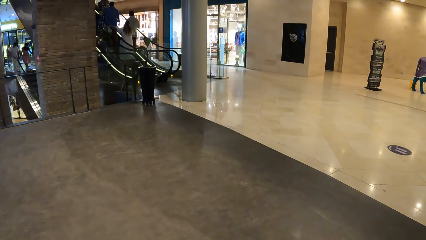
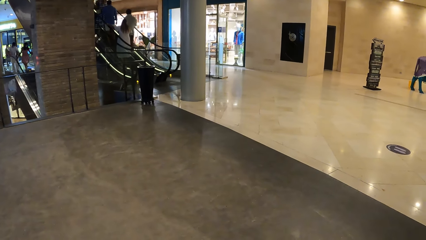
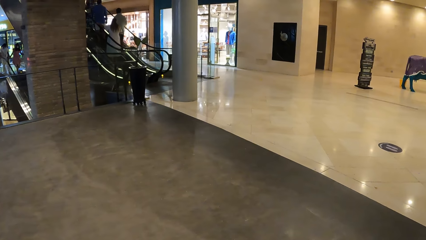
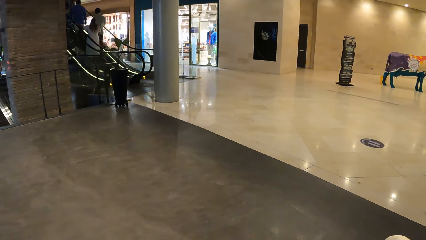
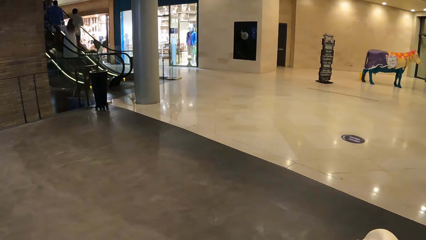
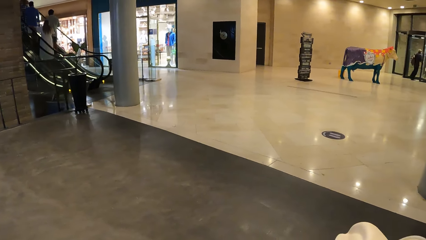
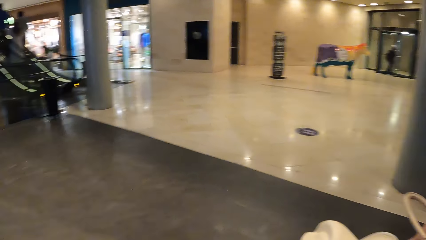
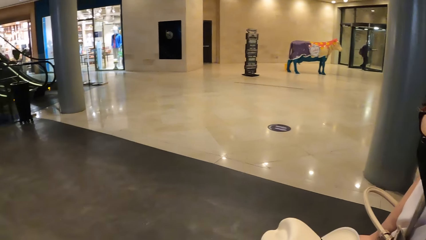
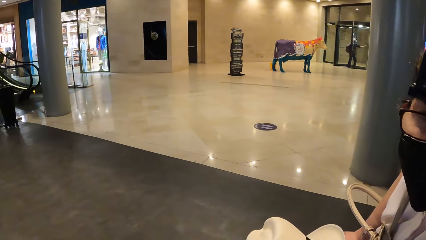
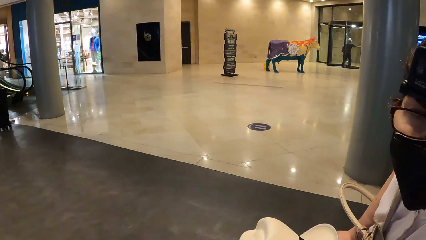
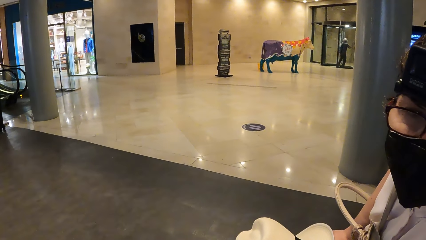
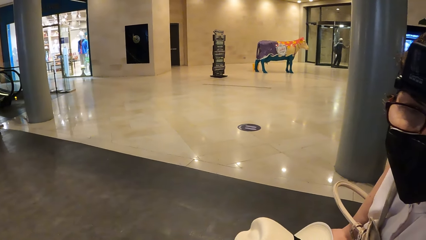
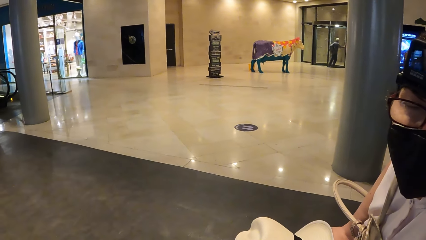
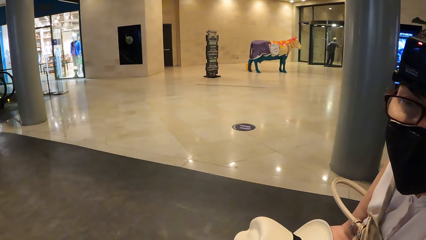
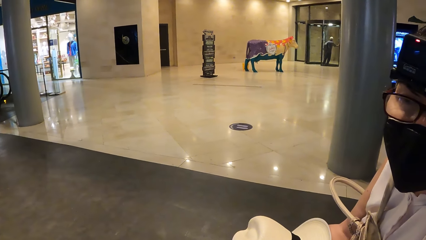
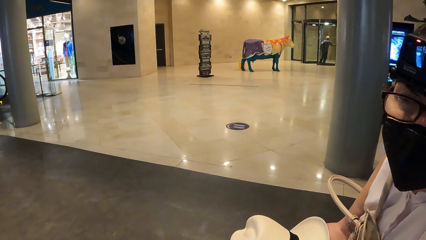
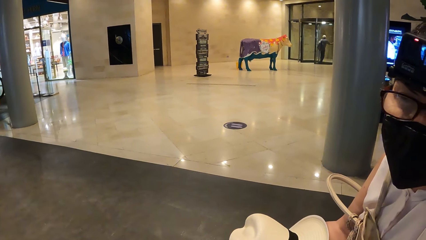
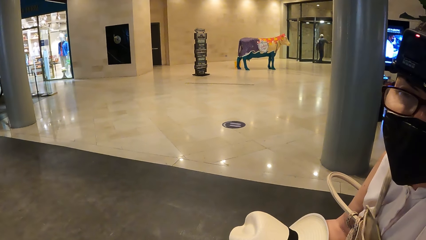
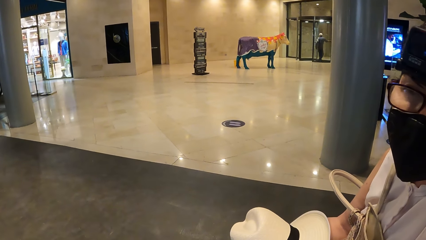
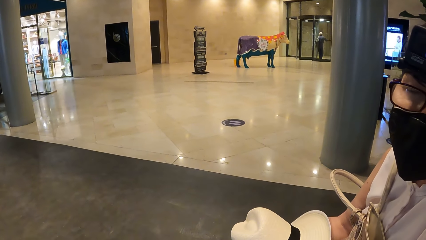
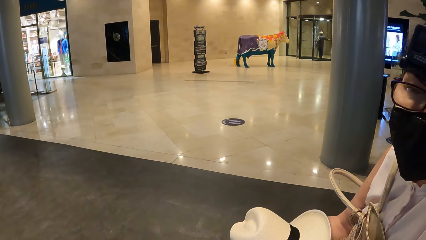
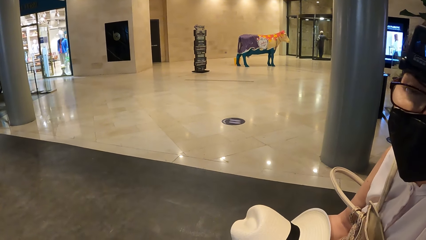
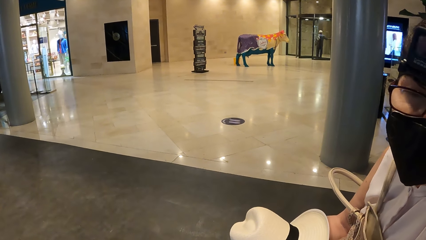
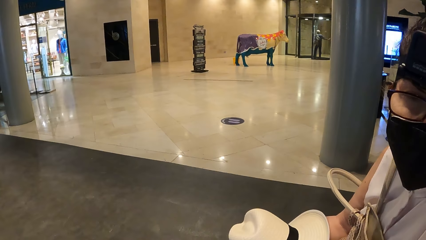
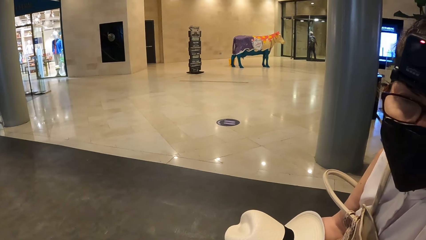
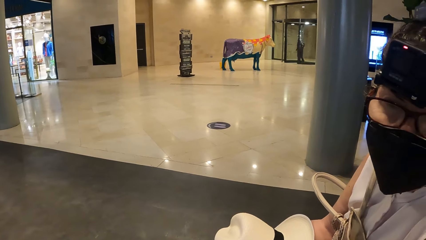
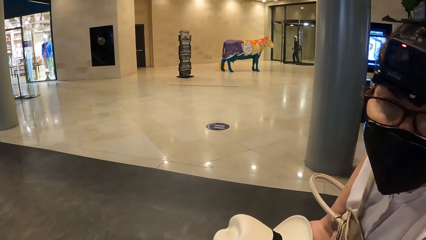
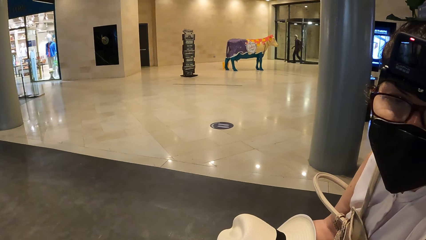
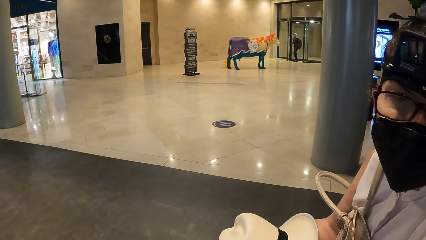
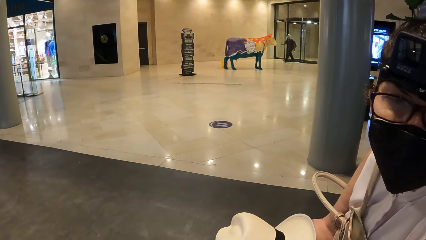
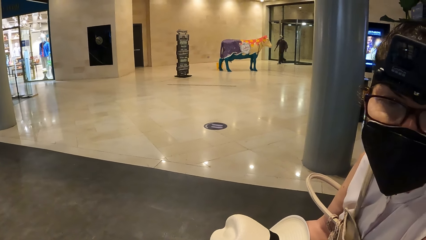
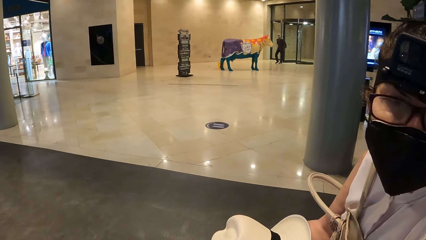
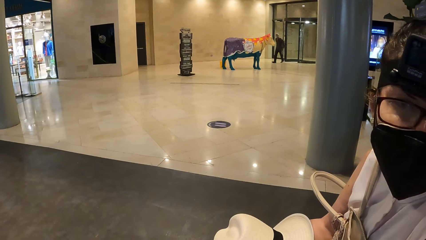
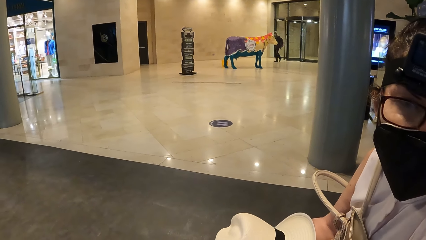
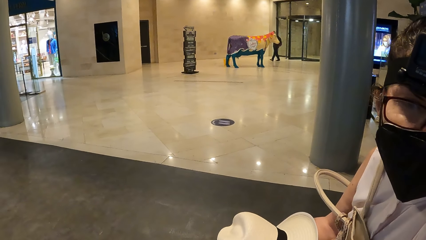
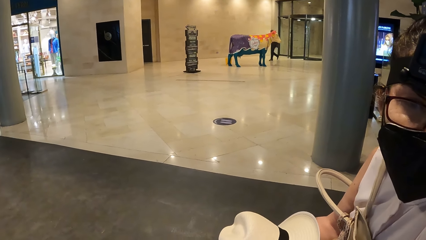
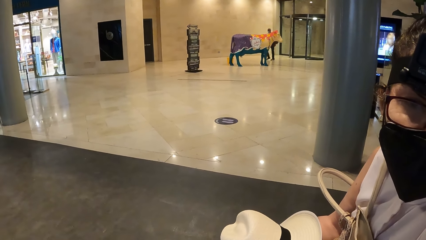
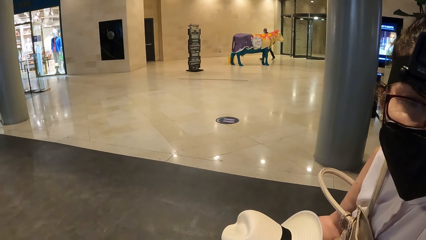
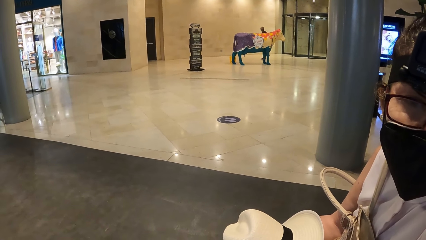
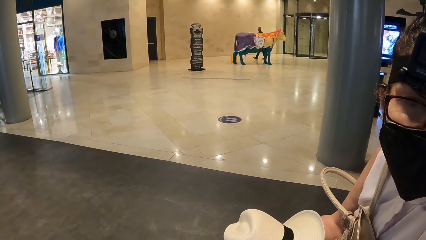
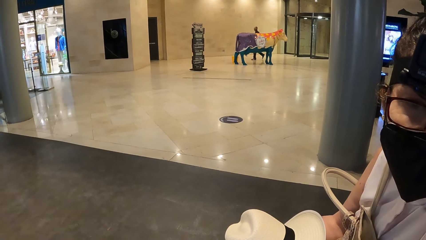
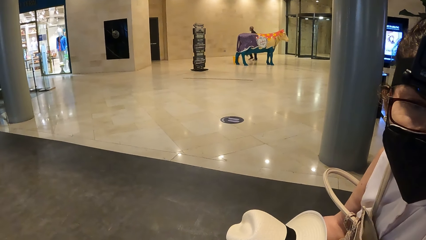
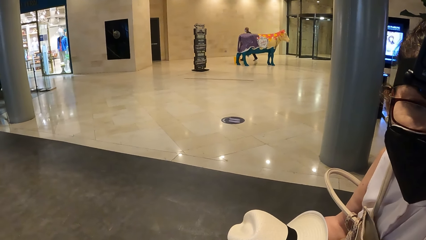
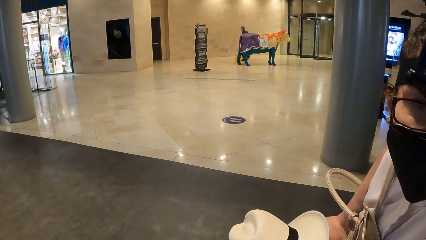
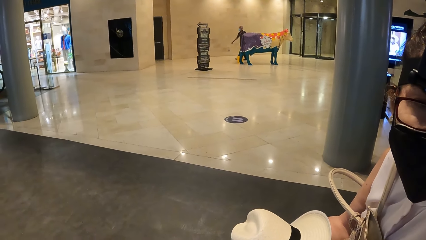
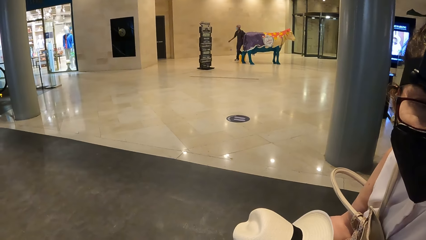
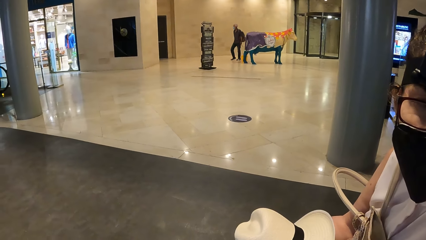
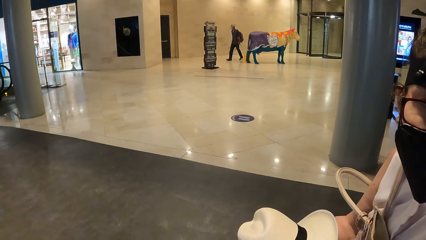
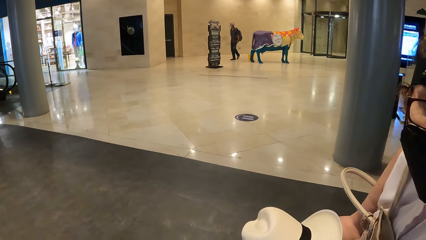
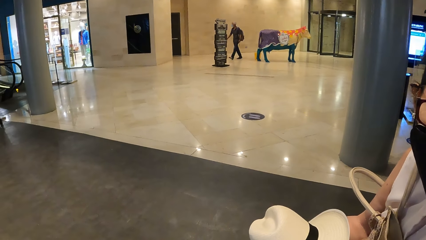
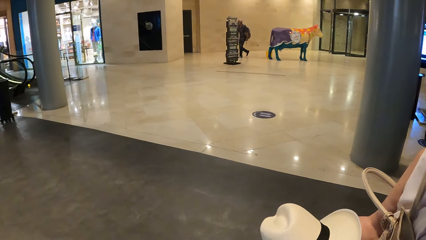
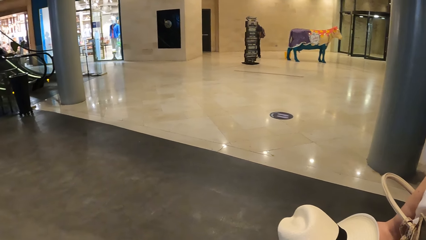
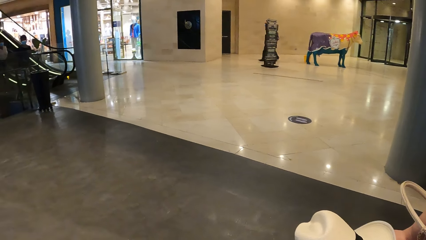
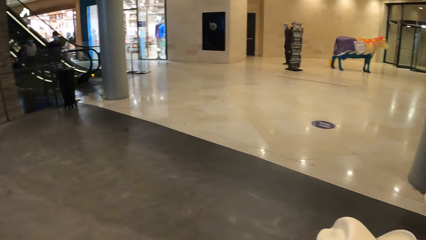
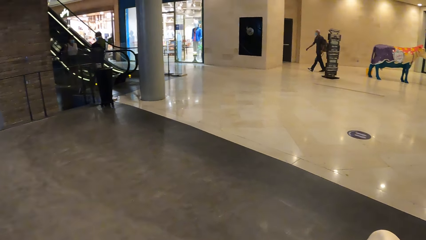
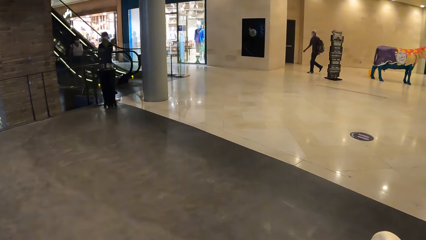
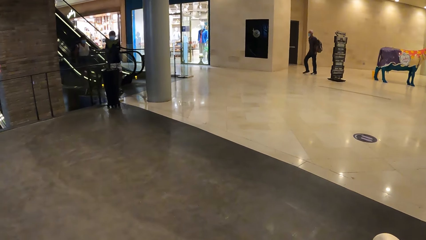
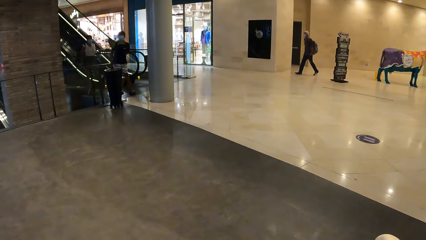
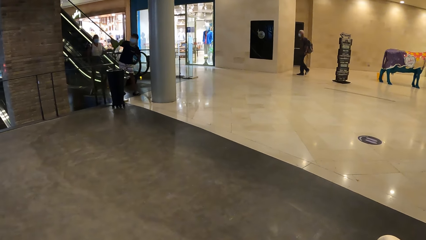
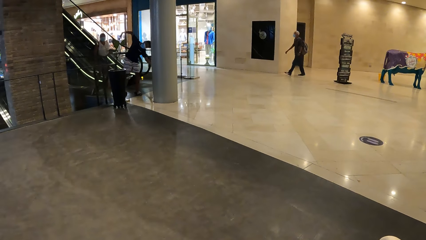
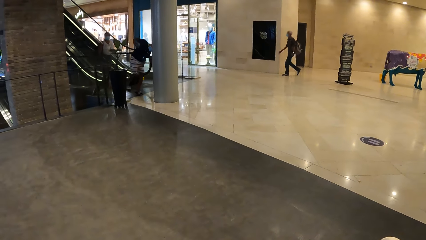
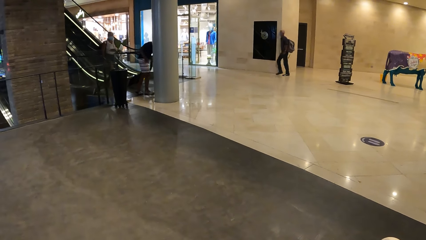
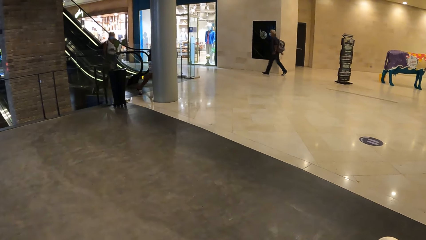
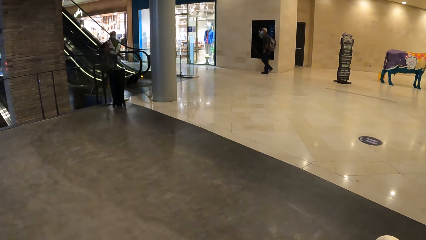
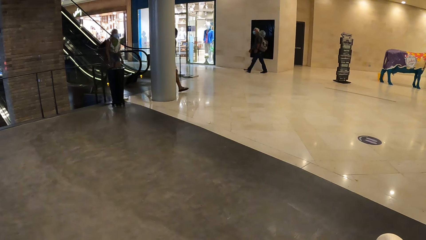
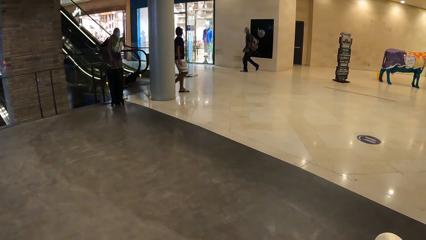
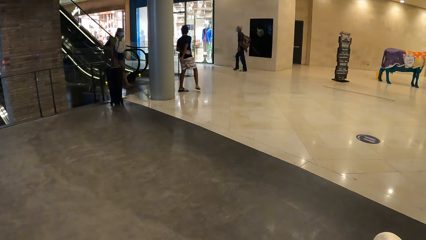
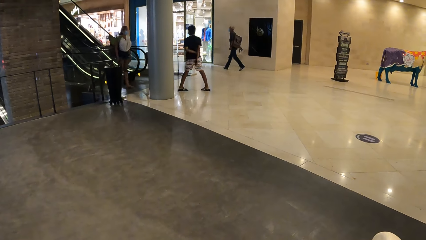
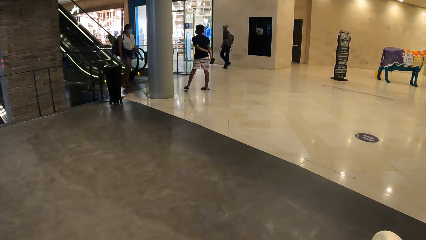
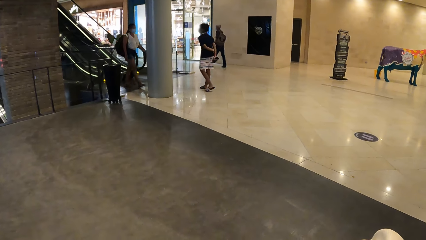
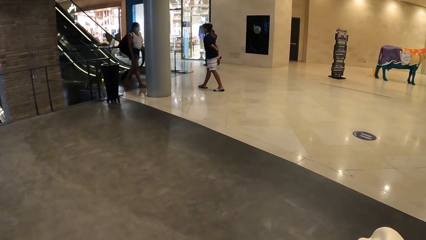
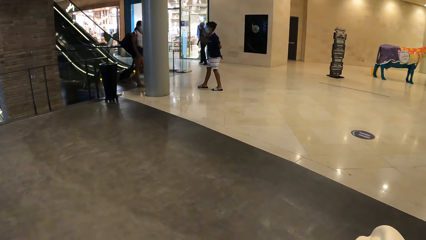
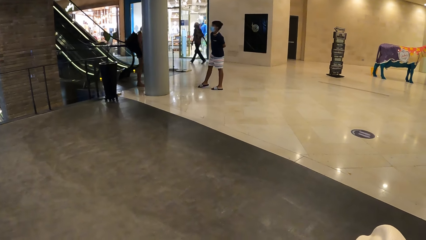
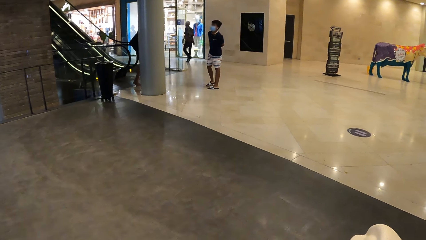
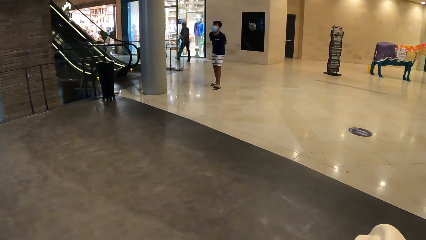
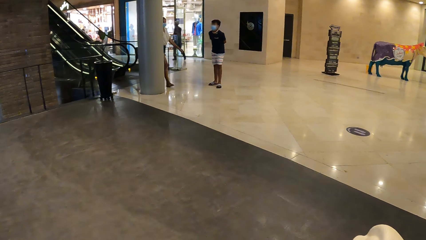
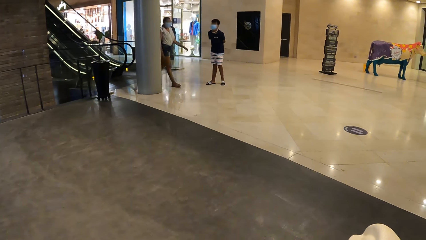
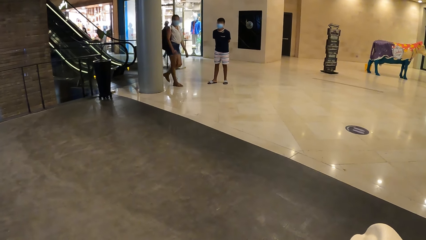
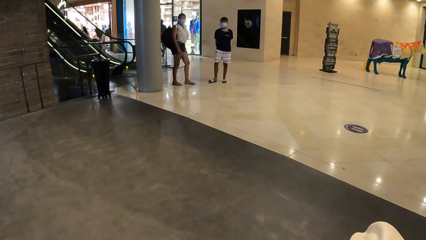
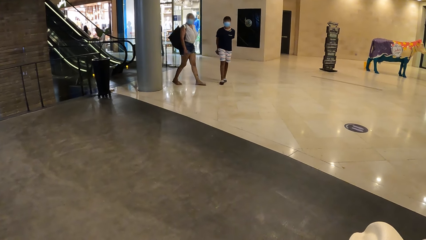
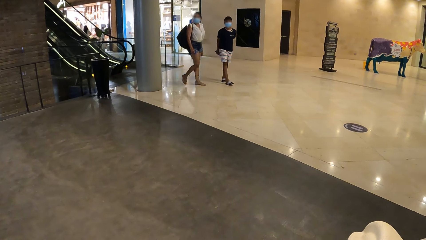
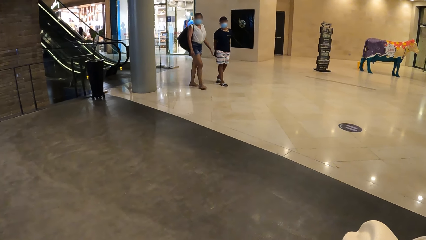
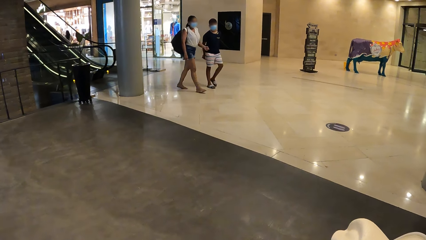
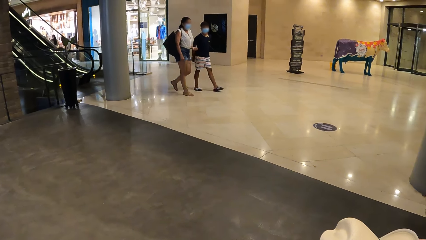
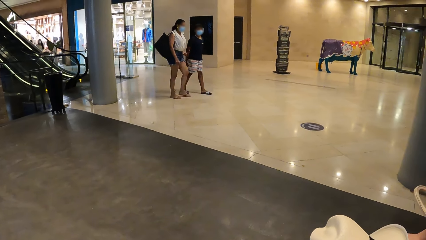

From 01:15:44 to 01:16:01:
The camera wearer looks around. A woman converses with the camera wearer. The woman moves a head. The camera wearer looks around.
